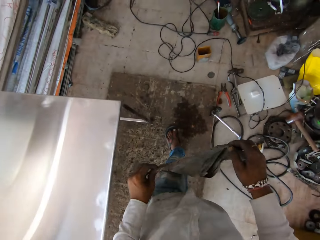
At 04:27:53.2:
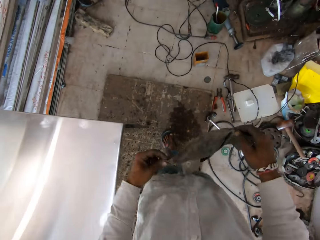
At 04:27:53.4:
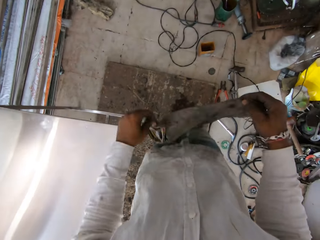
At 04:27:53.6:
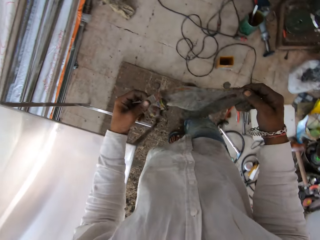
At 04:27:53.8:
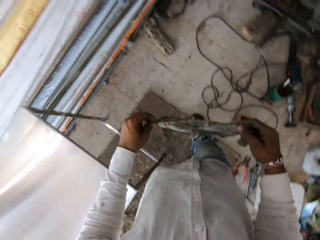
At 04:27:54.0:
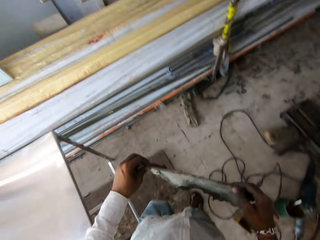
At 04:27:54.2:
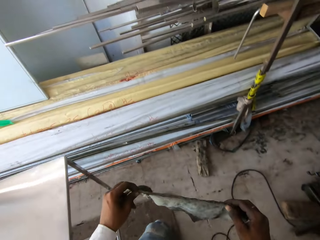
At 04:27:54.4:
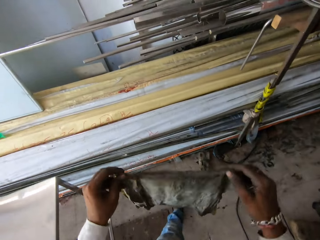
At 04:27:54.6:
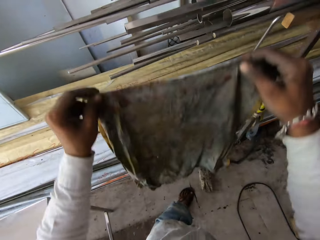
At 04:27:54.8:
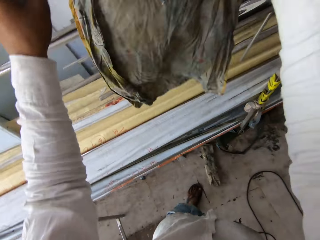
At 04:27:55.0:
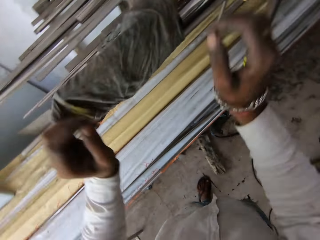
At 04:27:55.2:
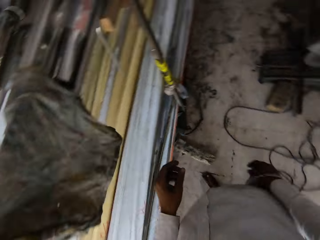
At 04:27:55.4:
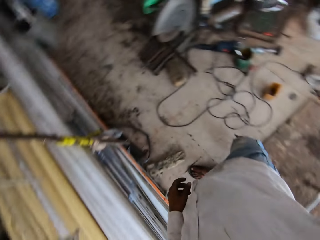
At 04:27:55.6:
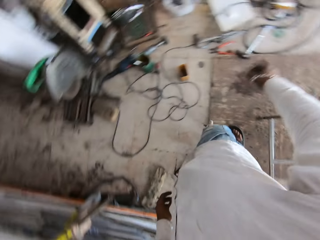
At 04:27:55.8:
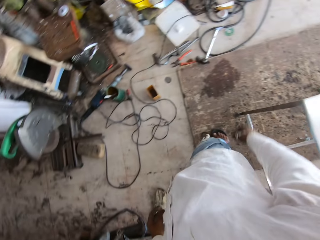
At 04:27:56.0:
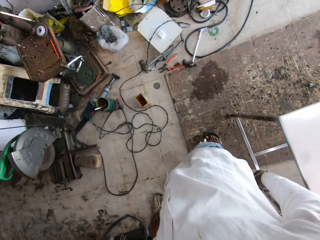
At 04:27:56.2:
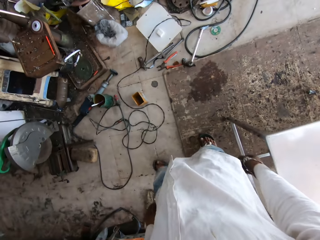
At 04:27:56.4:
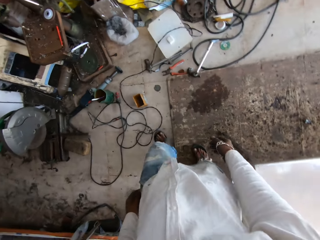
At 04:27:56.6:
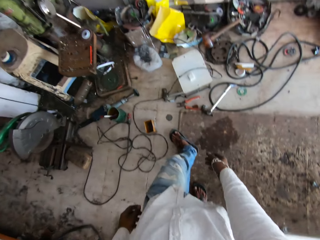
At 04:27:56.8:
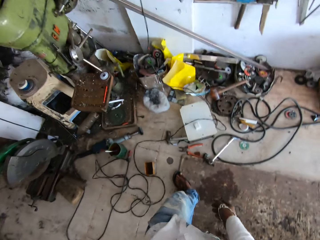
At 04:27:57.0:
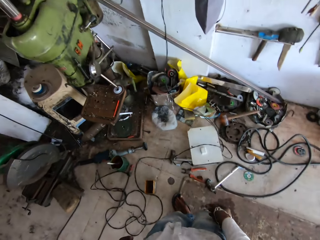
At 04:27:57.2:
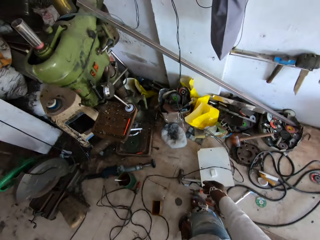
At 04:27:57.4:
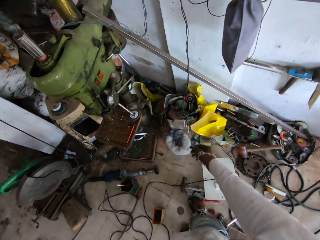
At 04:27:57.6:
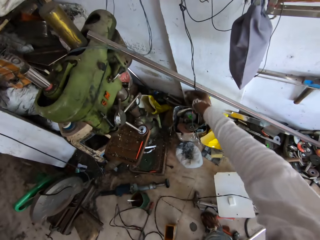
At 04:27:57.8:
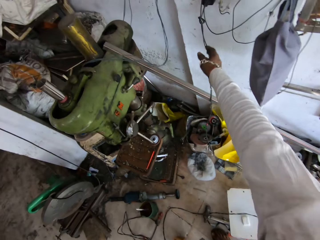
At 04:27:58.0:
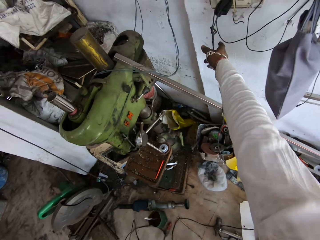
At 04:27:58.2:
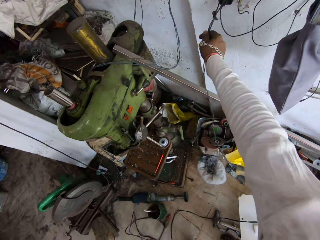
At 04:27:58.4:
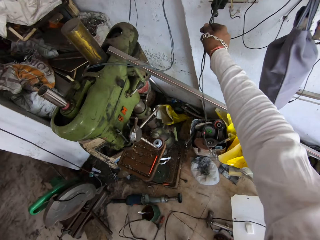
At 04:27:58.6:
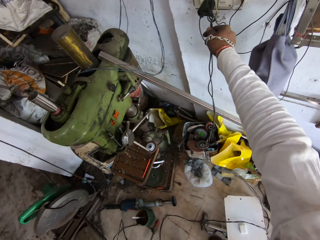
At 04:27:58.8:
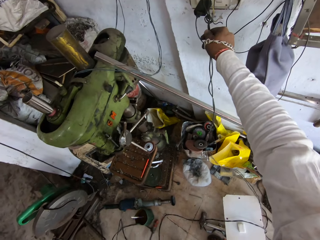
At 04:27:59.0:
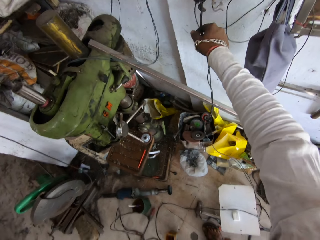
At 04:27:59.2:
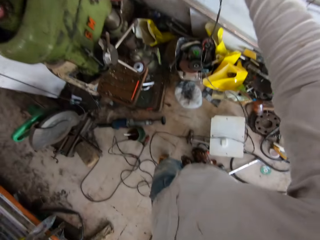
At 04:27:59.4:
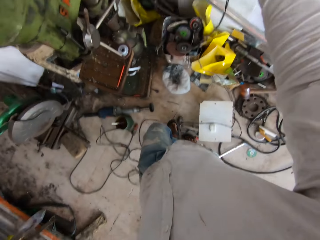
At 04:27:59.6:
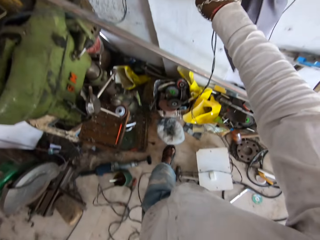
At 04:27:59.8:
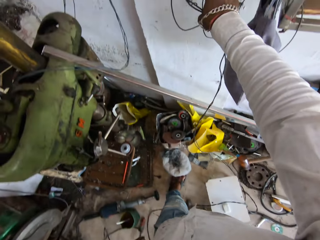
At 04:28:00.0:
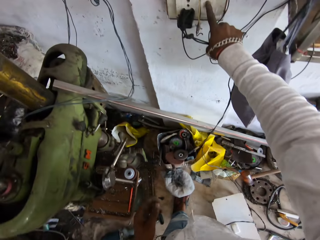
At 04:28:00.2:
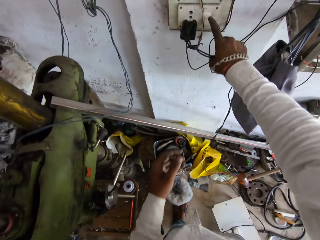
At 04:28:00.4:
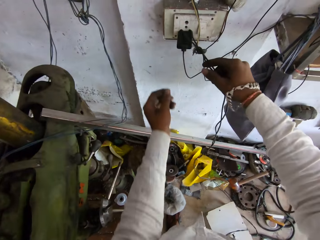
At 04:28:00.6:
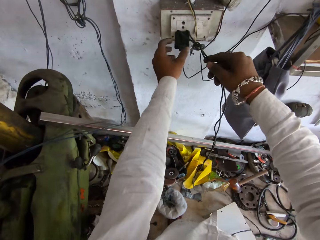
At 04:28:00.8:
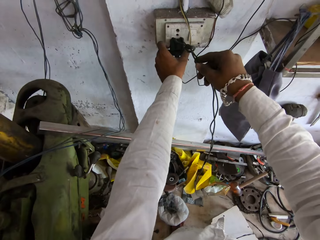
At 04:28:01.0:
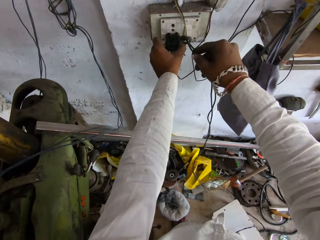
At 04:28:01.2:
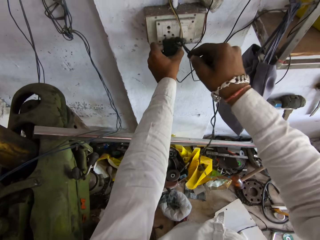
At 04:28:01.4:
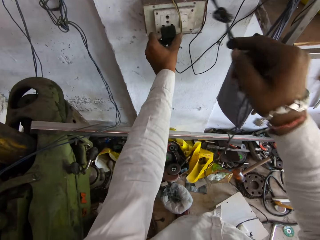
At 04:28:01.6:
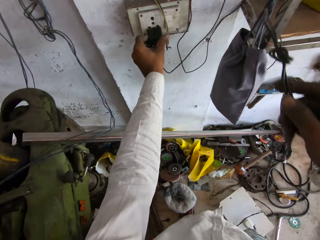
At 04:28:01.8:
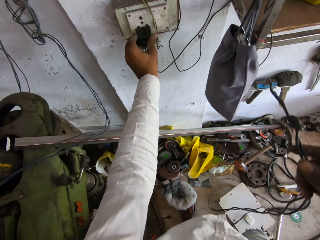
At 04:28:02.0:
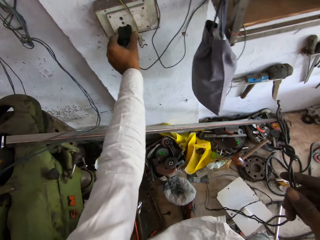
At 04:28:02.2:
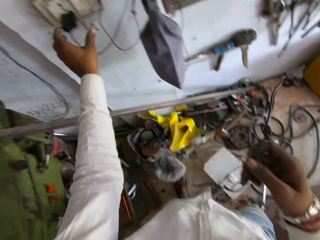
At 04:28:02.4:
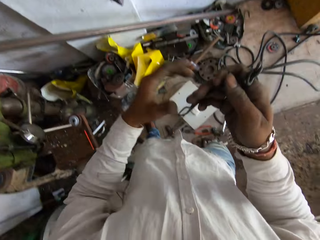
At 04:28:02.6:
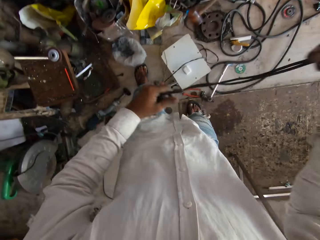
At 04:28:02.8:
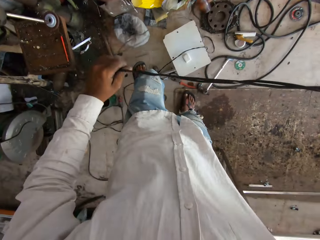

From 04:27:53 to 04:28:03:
The camera wearer walks around the workshop. They hang the piece of cloth on the metal rail. They look around the workshop. They walk around the workshop. They pick up a cable. They hold the wire cable on the switch. They press the switch. They disconnect the cable from the socket. They hold the cable head with the left hand.

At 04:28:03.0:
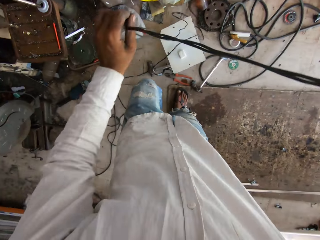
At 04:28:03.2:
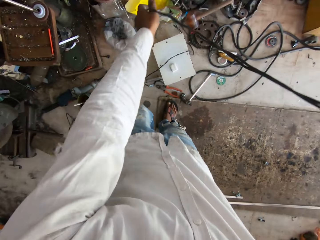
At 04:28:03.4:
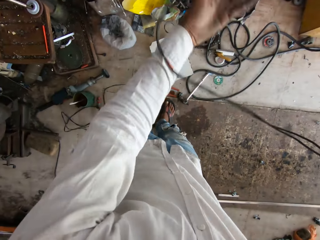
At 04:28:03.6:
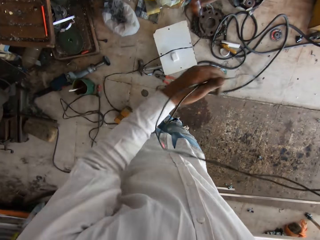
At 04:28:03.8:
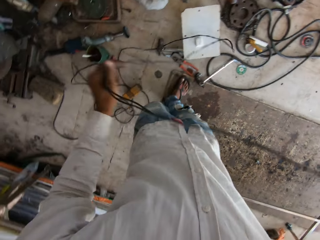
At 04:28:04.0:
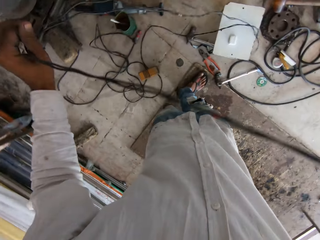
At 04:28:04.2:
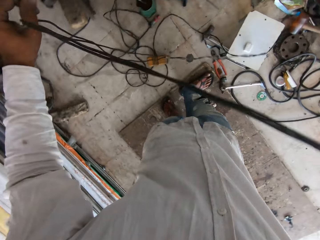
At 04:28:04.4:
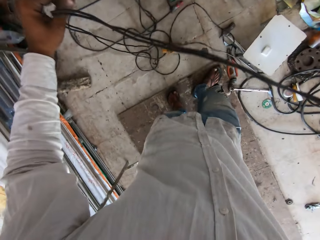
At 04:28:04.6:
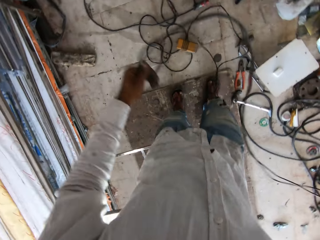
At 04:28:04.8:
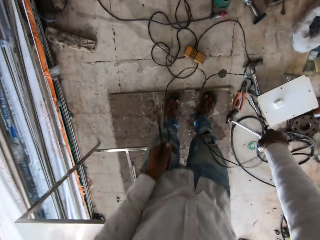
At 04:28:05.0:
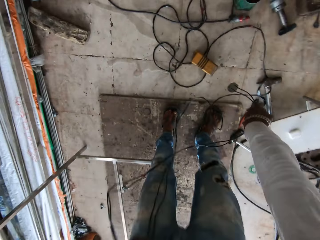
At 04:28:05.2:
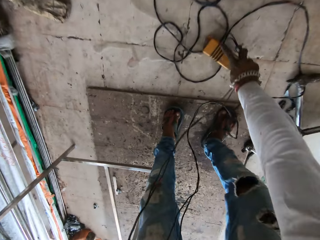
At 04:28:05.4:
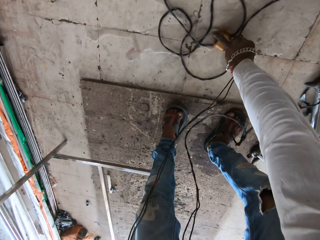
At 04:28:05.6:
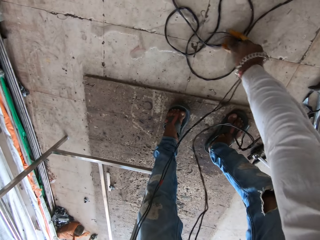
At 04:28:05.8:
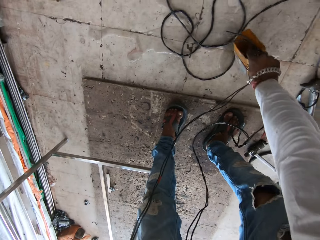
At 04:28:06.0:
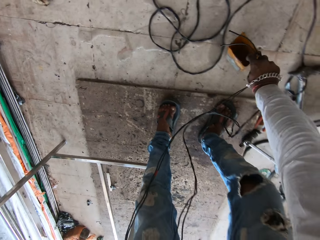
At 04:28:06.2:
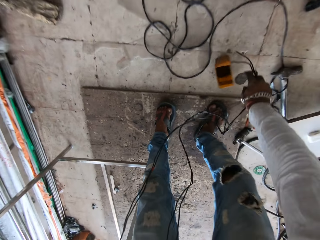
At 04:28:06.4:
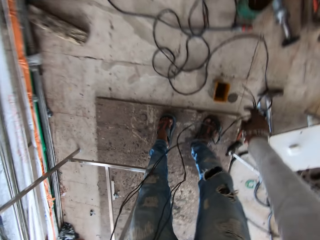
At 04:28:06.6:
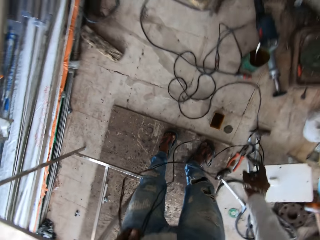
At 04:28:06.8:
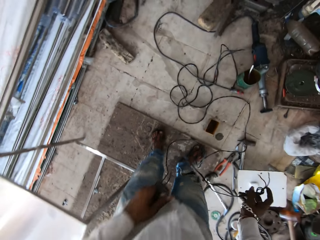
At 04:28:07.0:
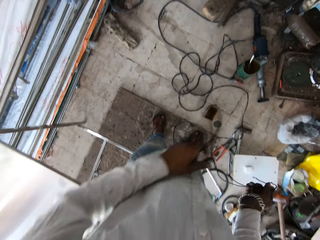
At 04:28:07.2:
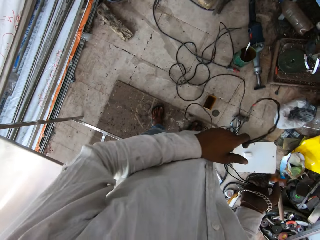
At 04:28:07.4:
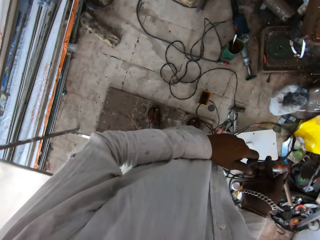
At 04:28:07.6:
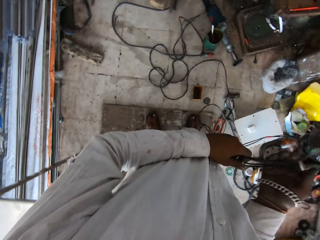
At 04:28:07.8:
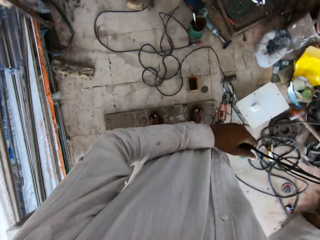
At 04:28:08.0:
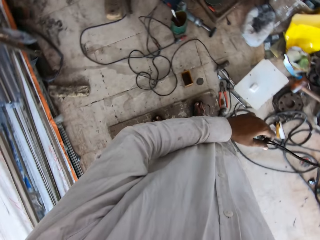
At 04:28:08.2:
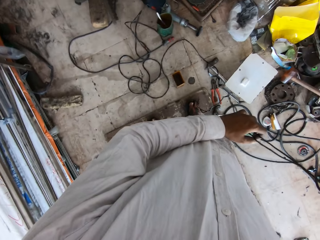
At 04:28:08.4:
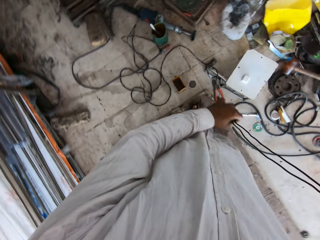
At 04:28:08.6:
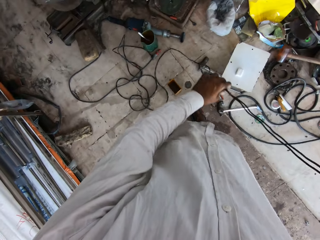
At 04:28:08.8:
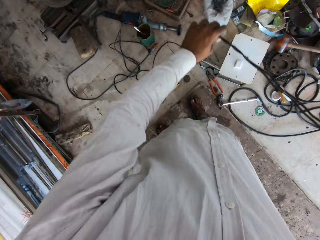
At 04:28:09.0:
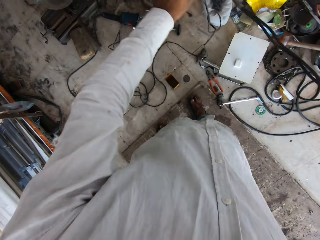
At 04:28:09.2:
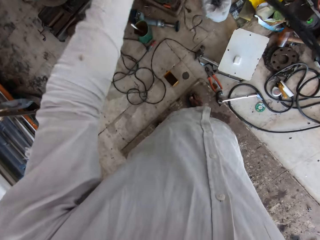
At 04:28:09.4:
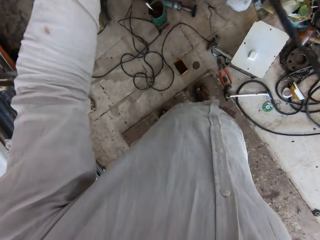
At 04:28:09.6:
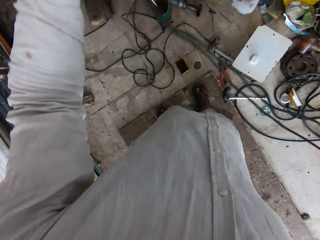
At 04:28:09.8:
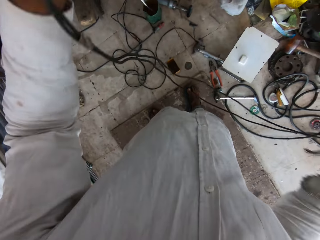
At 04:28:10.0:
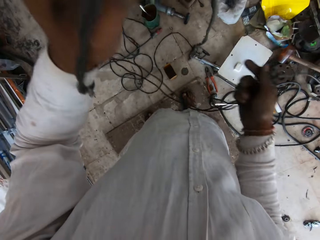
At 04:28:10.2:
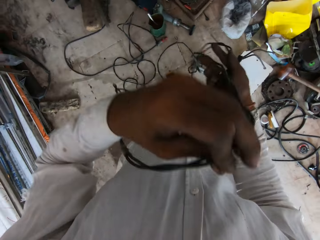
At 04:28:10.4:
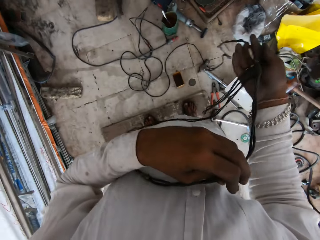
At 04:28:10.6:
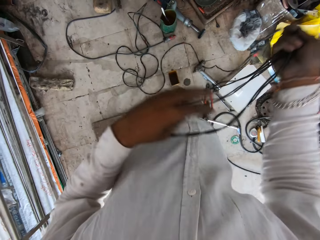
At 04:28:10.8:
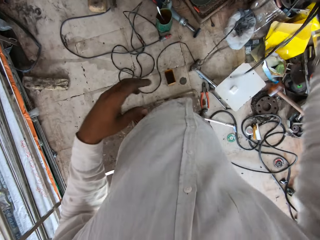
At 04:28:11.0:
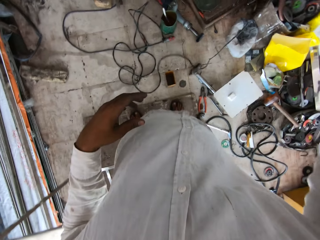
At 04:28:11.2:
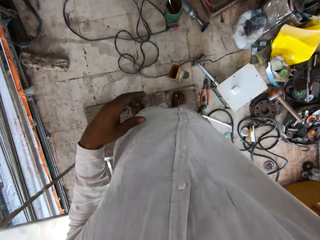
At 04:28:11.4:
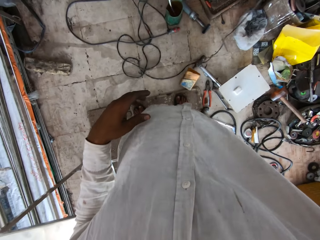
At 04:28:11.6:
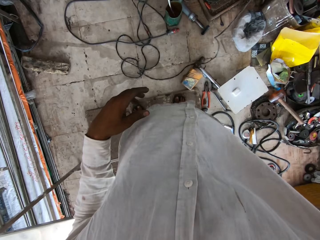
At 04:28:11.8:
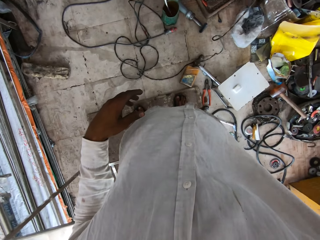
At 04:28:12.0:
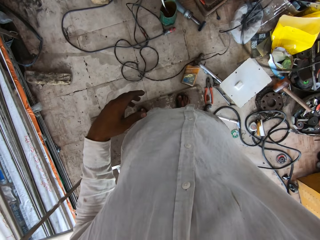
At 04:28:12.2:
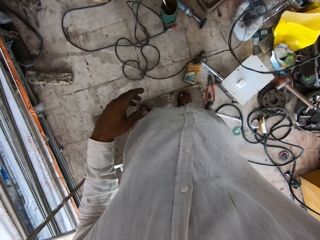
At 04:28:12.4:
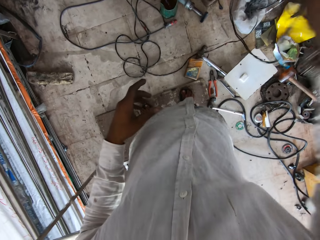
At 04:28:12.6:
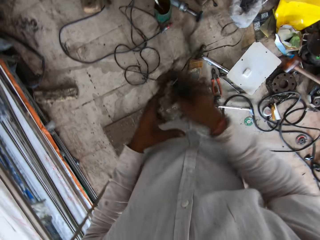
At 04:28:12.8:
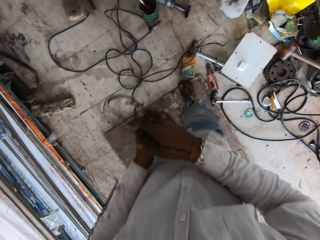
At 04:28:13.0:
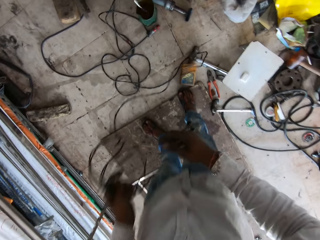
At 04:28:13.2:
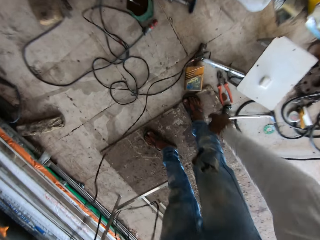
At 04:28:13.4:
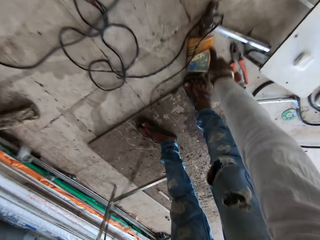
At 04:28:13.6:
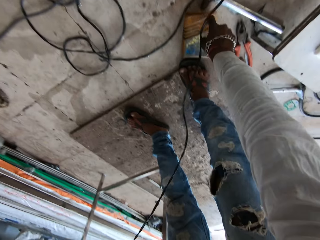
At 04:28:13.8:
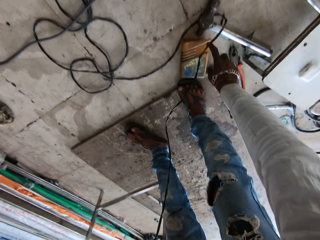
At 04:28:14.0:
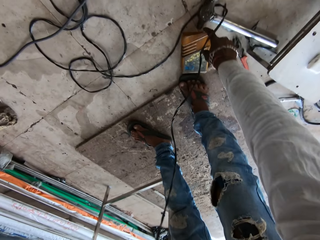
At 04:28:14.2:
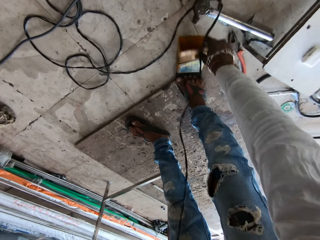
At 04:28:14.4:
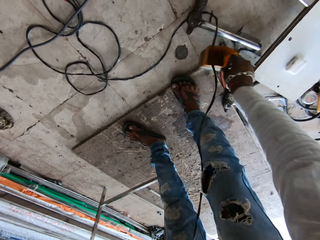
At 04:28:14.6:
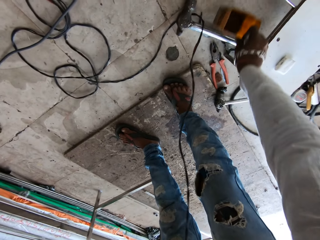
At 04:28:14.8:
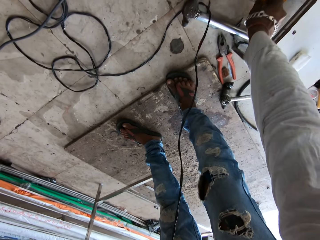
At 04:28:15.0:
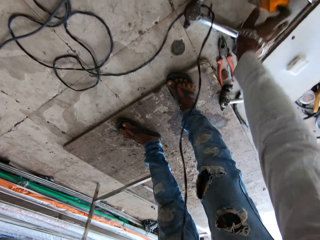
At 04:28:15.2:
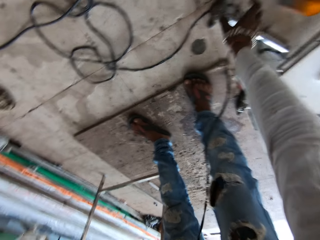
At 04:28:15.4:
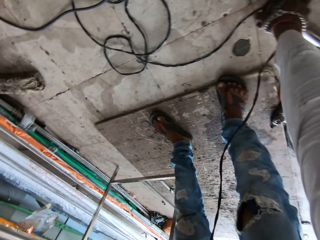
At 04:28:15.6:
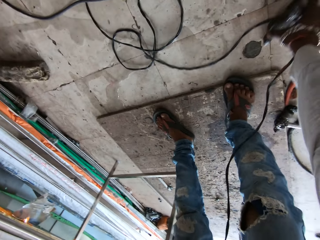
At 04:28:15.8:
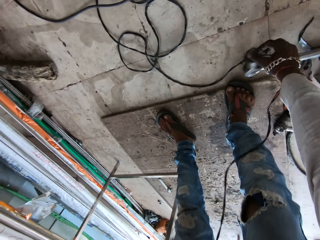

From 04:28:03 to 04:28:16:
The camera wearer pulls the cable with both hands. They raise a container. They turn the container with the right hand. They pull the cable with both hands. They pull the cable with the right hand. They move the container on the floor with the right hand.
